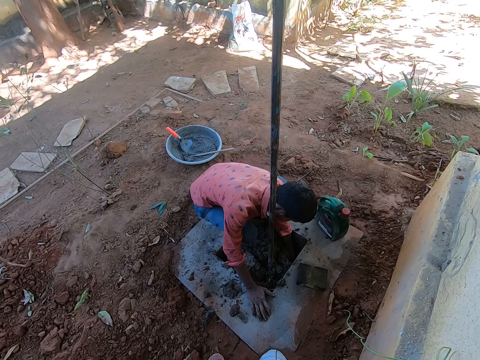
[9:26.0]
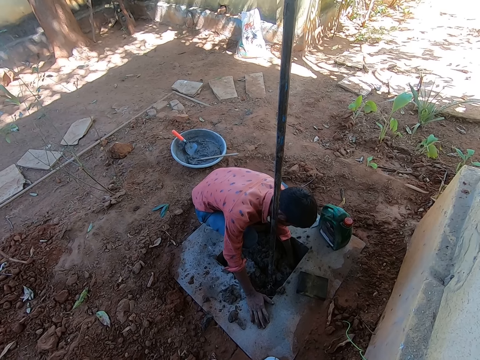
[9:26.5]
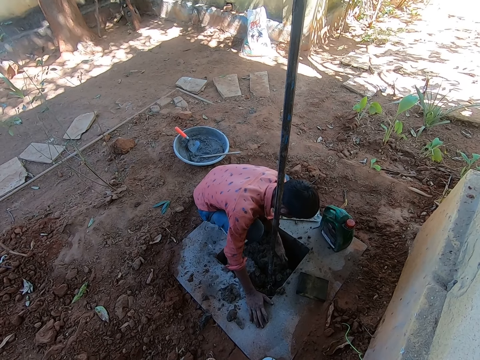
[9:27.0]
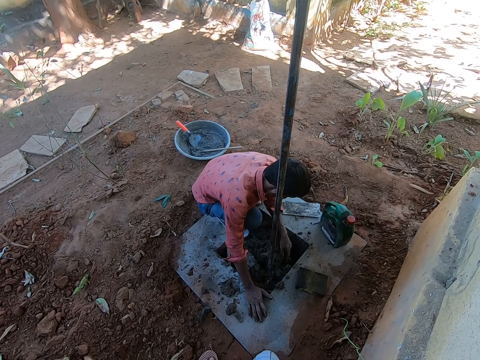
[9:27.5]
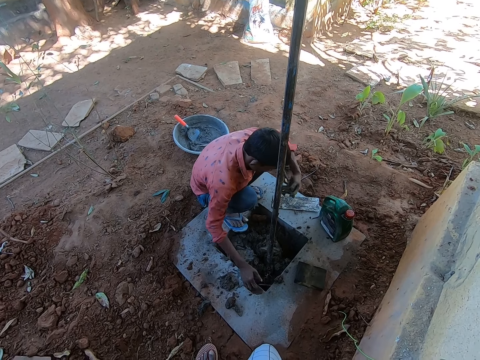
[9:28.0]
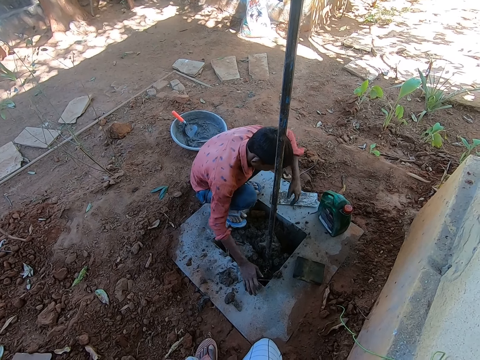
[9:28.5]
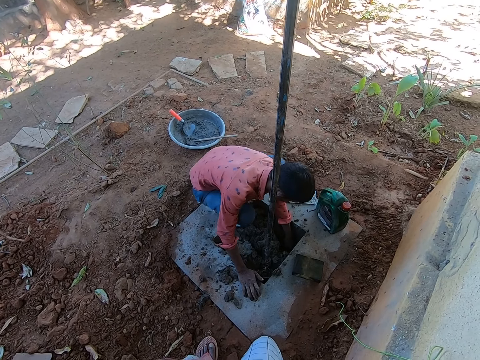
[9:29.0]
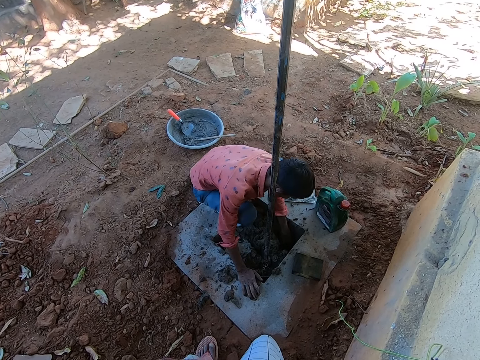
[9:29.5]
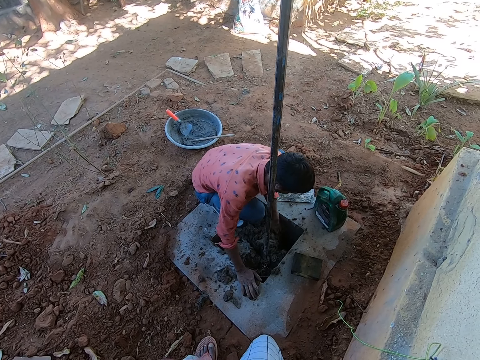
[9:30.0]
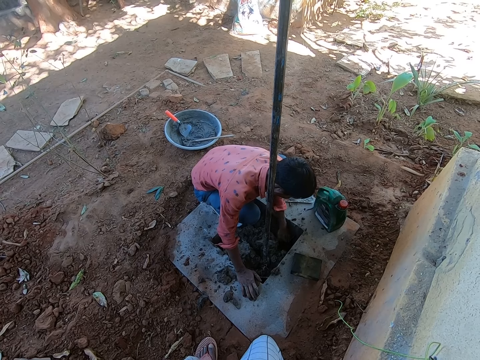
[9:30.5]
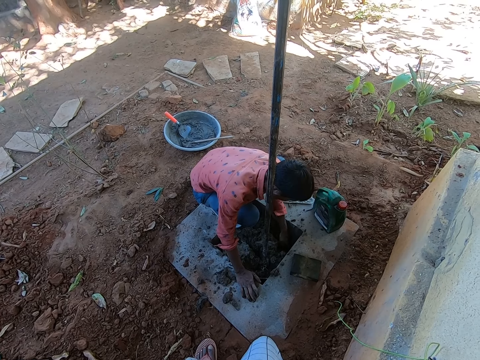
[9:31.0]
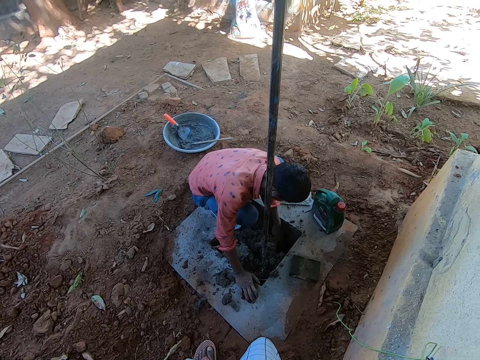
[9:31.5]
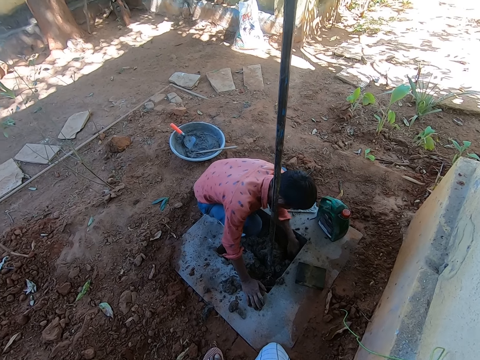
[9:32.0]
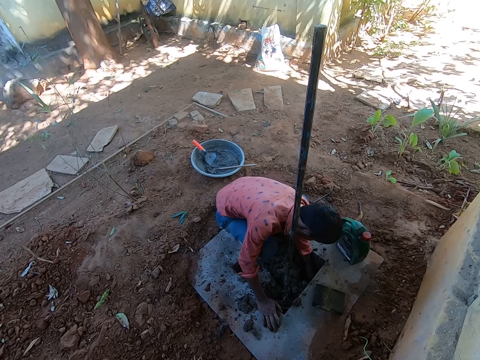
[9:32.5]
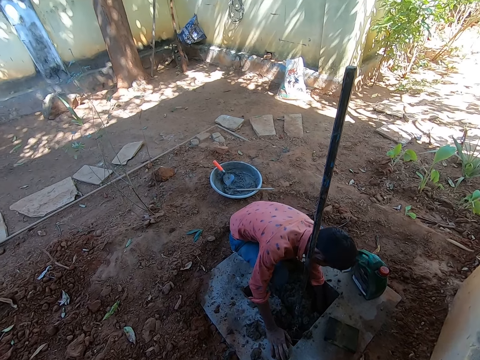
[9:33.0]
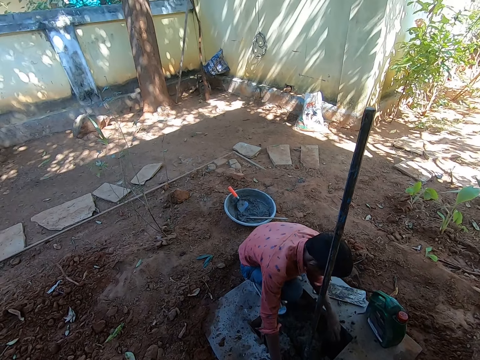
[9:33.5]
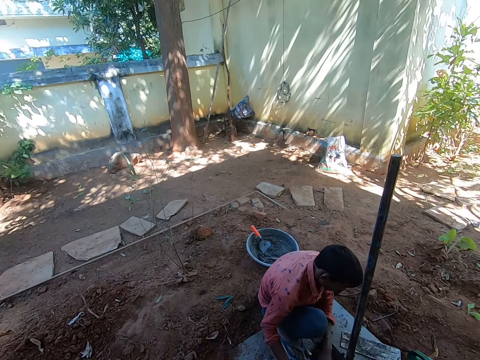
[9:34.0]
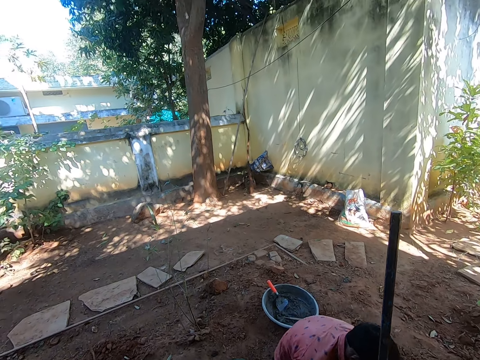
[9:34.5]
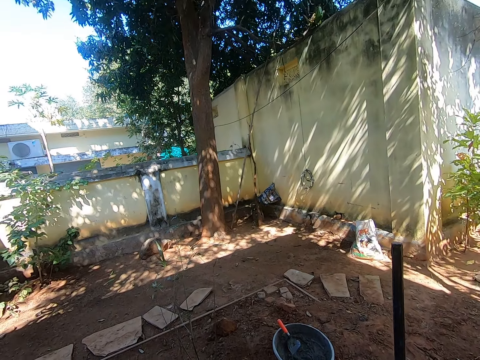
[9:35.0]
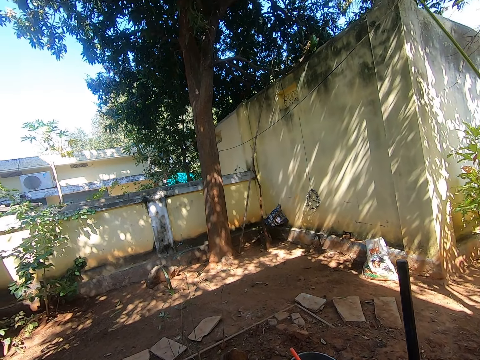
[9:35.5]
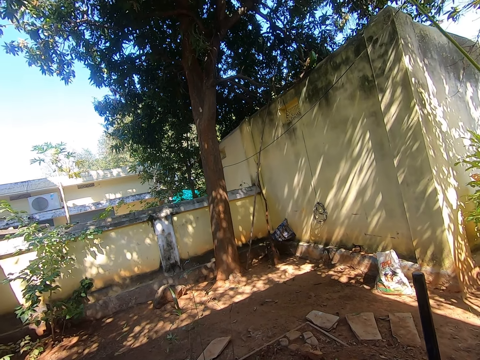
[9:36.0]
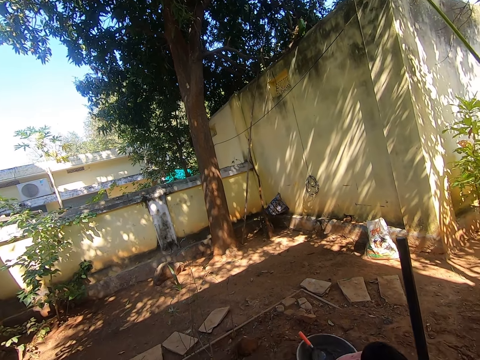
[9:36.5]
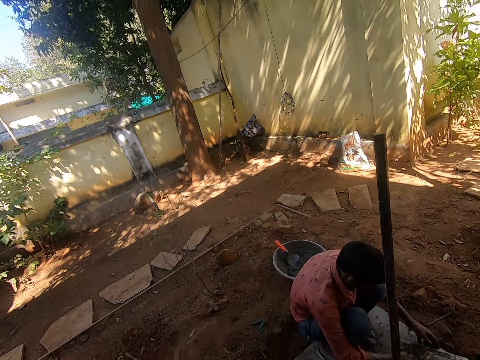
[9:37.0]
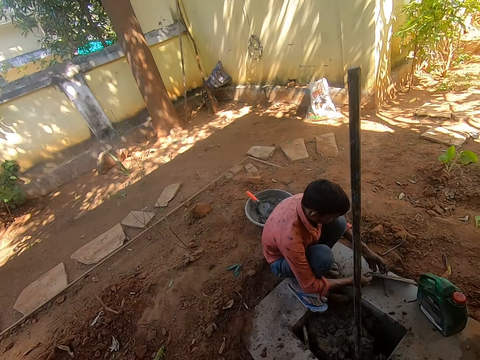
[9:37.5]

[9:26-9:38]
The camera wearer pulls soil from the manhole. They look around the building.

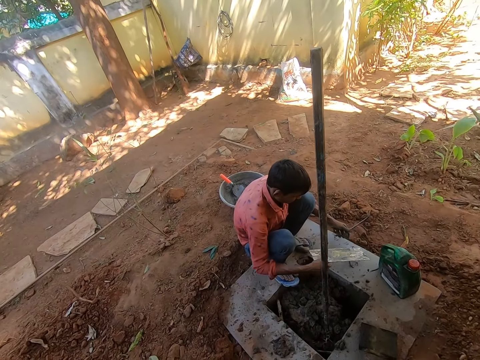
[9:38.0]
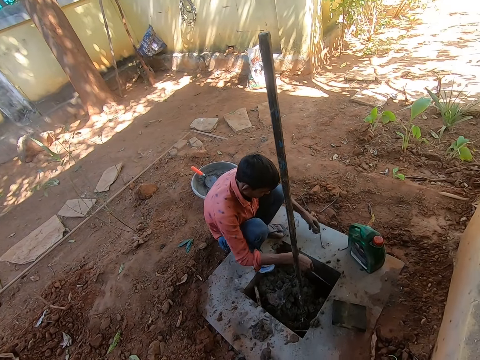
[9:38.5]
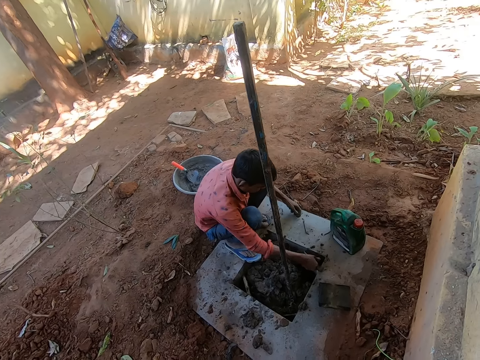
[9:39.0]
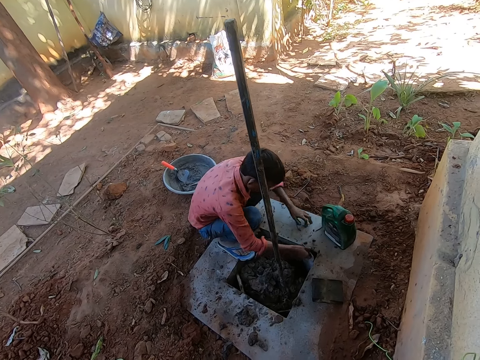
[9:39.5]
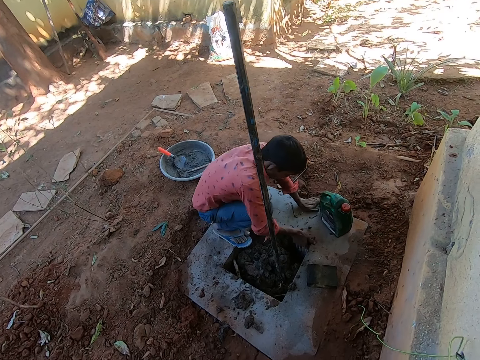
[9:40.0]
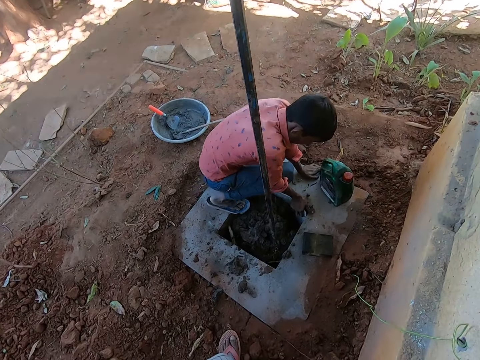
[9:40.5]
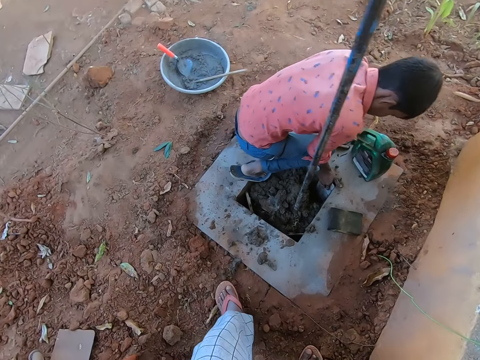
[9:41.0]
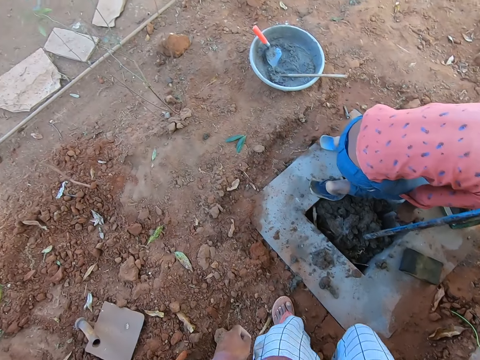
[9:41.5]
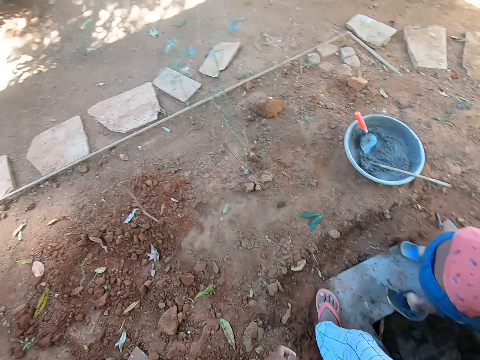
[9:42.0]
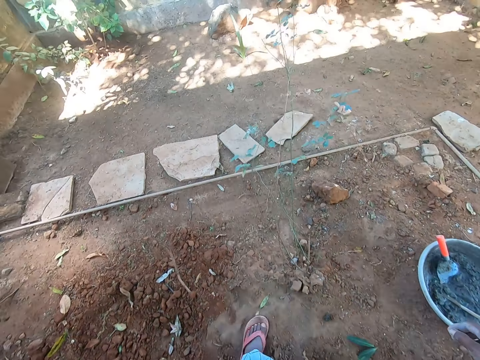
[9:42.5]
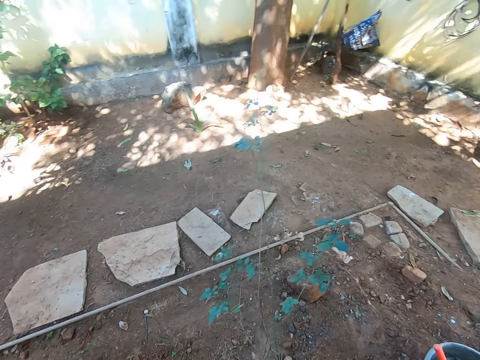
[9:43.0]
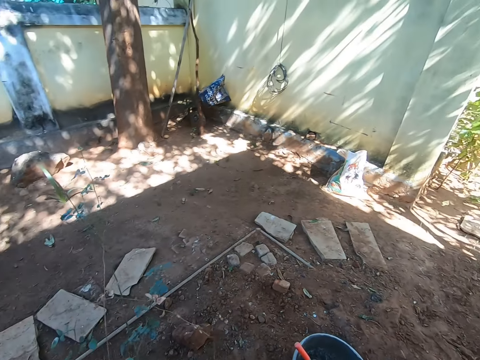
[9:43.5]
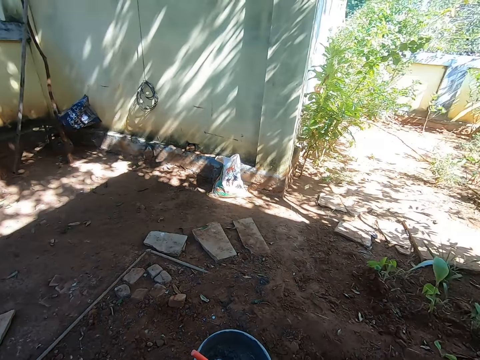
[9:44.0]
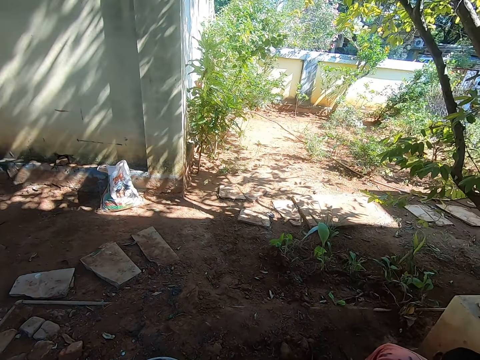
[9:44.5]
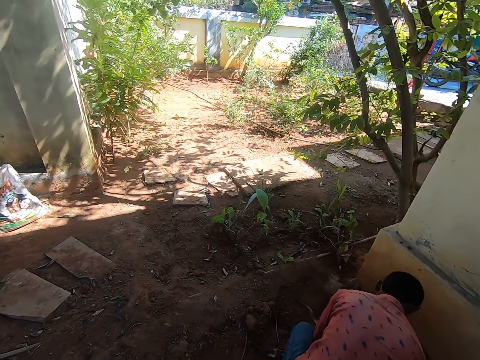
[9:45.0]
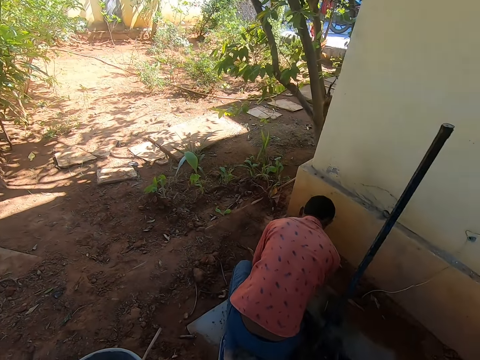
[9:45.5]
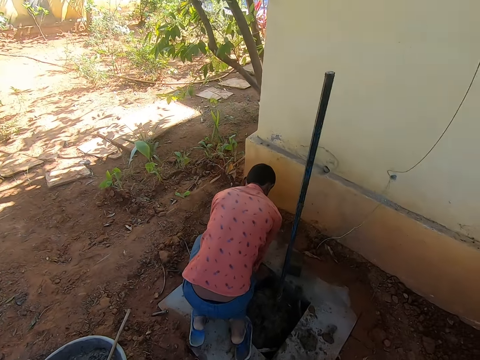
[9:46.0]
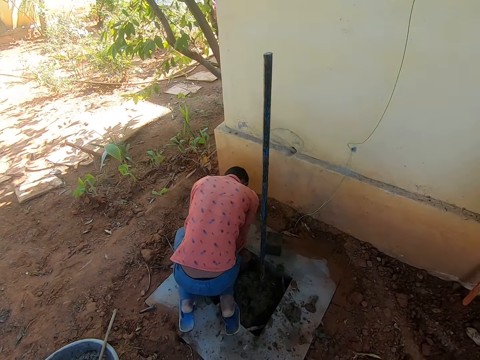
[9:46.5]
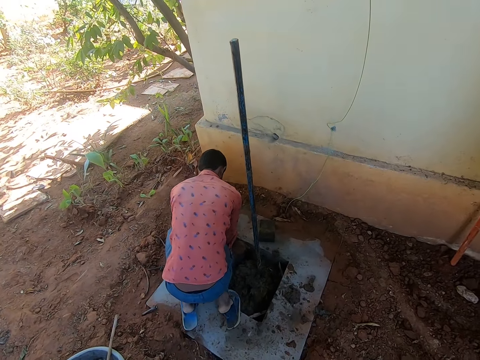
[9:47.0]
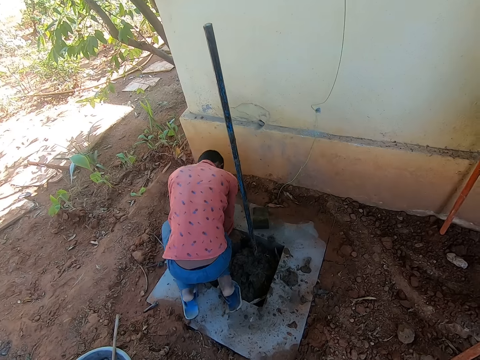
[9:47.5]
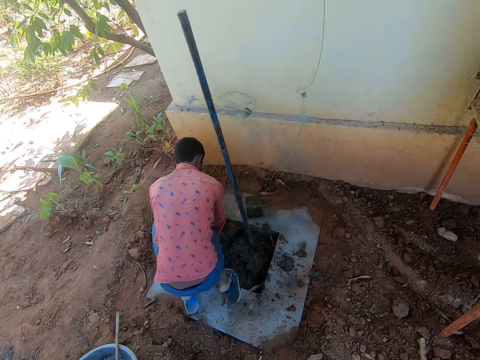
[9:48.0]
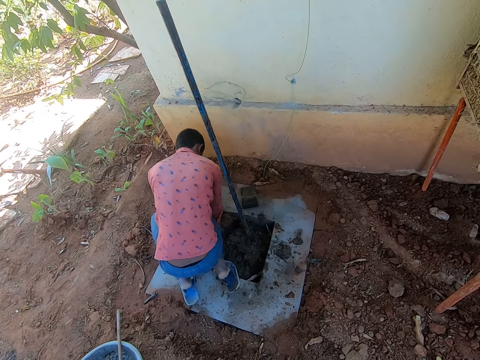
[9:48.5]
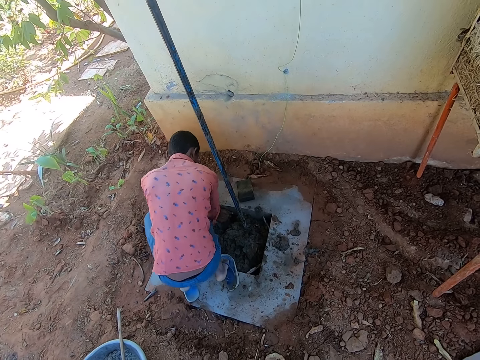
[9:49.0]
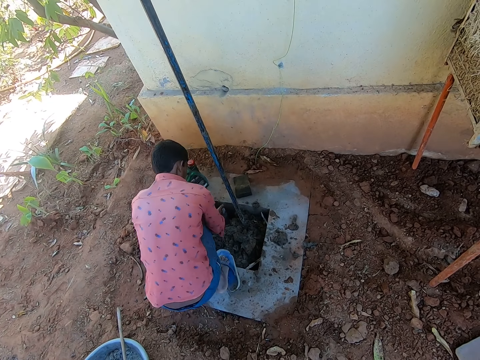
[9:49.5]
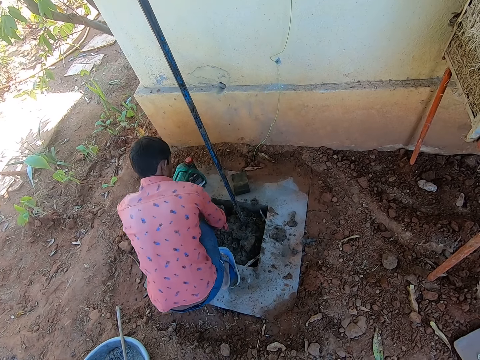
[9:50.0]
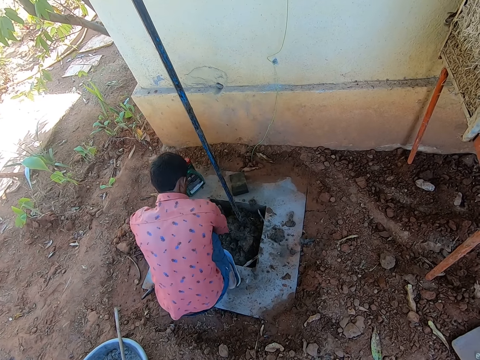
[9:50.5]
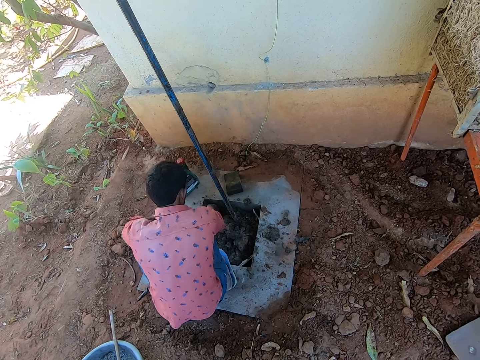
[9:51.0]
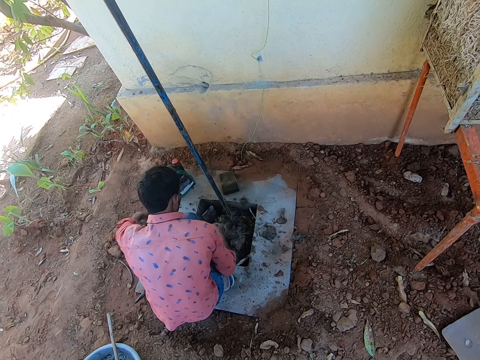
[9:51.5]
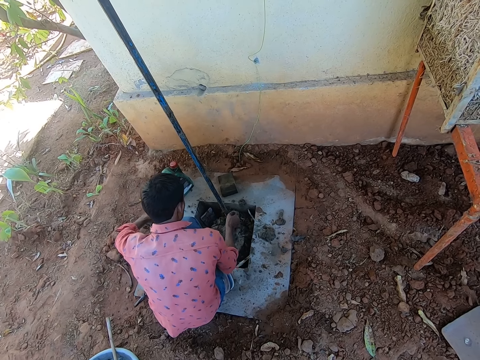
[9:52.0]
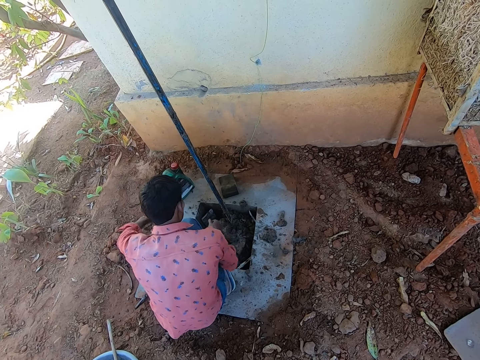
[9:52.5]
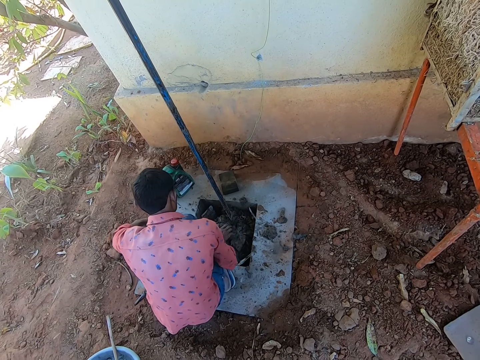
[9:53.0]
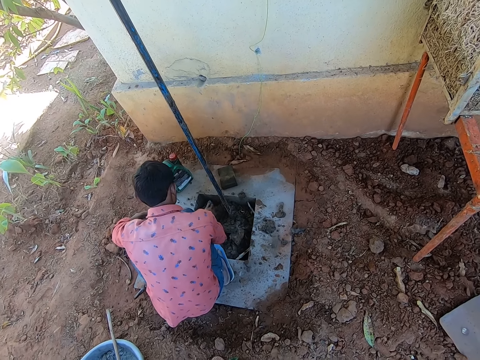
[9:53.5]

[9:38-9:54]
The camera wearer looks at a man. The man picks up a piece of iron sheet from the ground and places the piece of iron sheet in the manhole. The camera wearer converses with the man. The man presses the piece of iron sheet in the manhole. The camera wearer walks around the area. They turn towards the man. They look at the man. The man presses the piece of iron sheet in the manhole. The camera wearer converses with the man.
